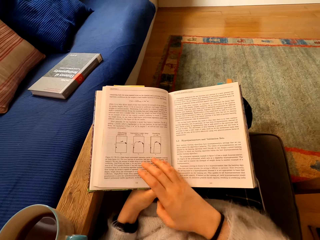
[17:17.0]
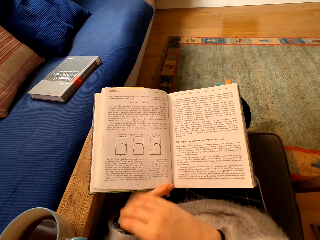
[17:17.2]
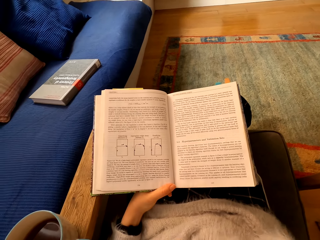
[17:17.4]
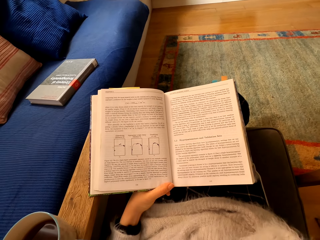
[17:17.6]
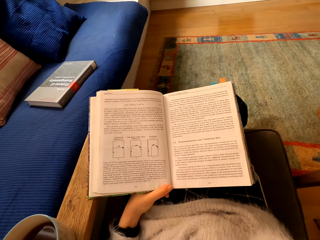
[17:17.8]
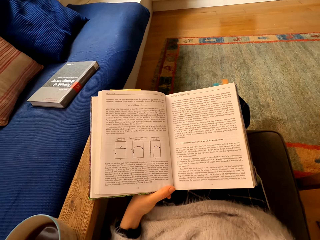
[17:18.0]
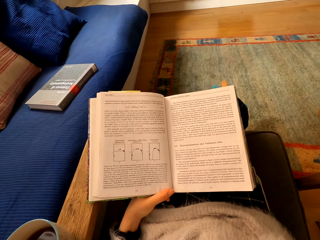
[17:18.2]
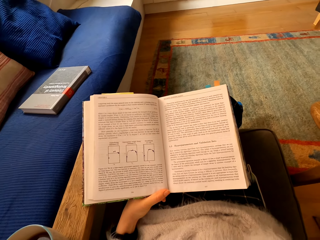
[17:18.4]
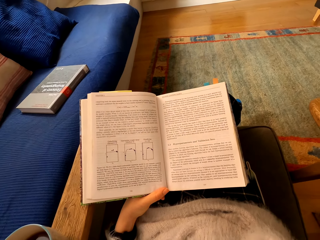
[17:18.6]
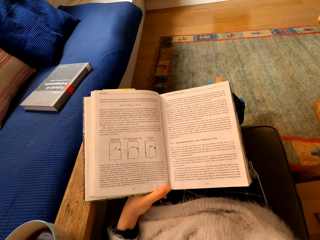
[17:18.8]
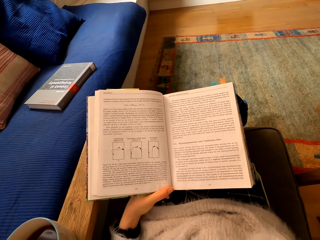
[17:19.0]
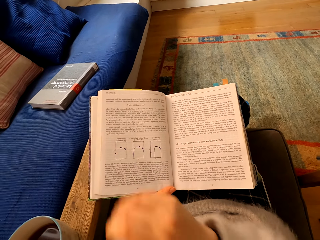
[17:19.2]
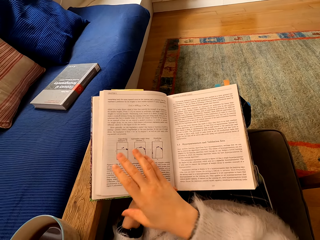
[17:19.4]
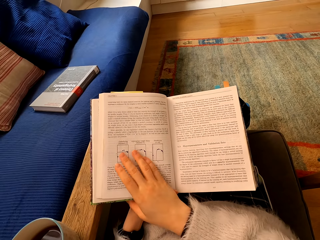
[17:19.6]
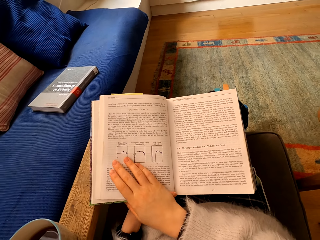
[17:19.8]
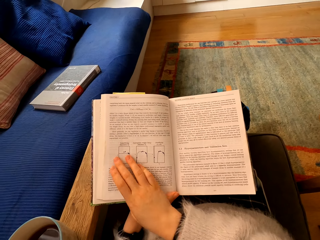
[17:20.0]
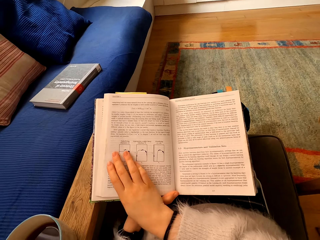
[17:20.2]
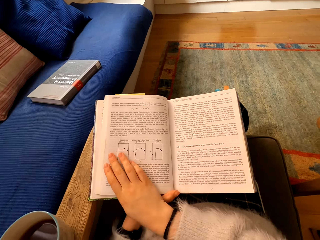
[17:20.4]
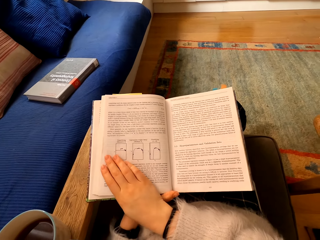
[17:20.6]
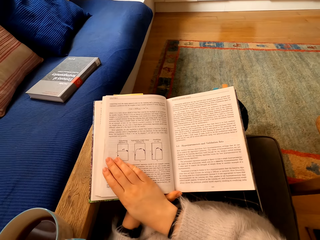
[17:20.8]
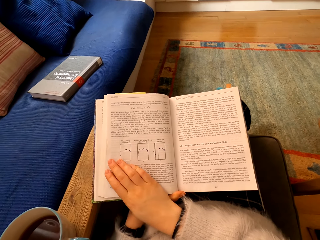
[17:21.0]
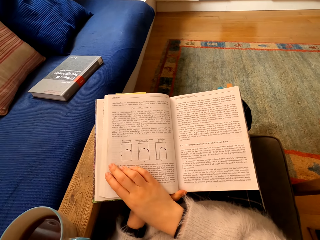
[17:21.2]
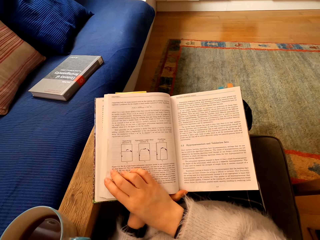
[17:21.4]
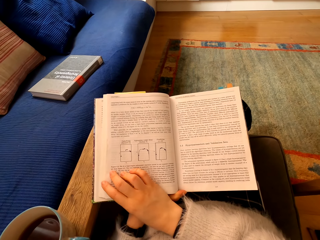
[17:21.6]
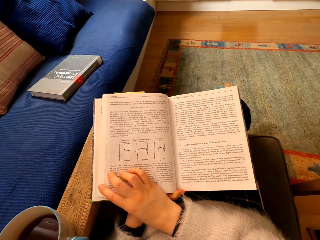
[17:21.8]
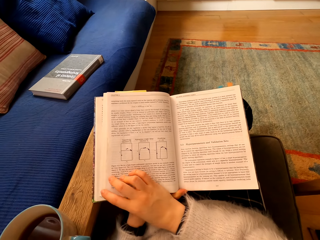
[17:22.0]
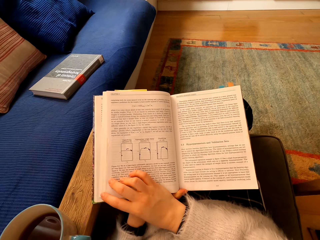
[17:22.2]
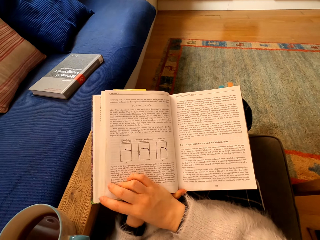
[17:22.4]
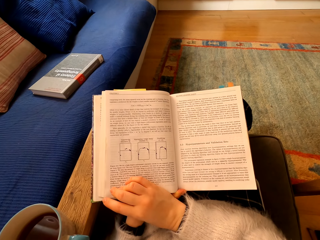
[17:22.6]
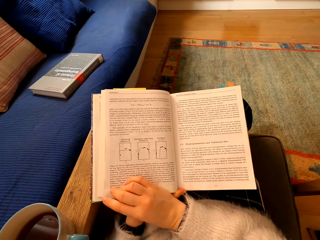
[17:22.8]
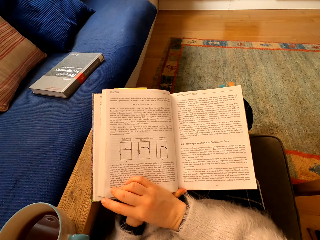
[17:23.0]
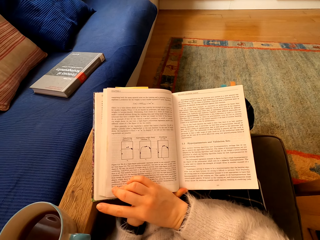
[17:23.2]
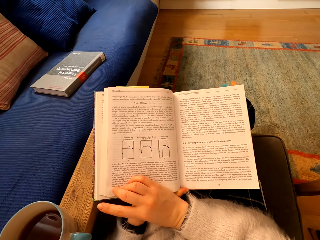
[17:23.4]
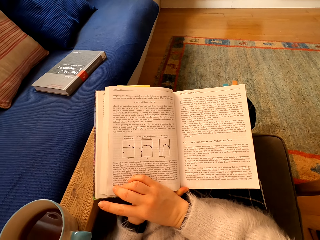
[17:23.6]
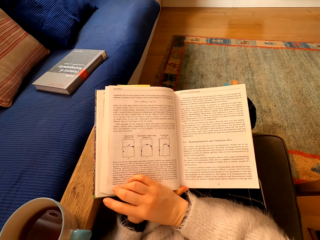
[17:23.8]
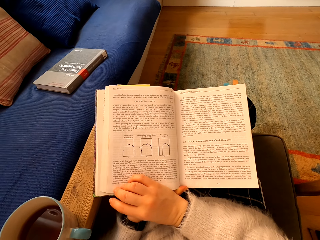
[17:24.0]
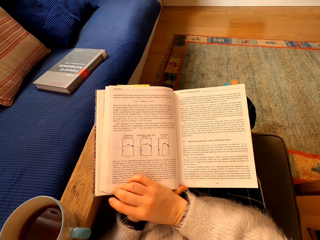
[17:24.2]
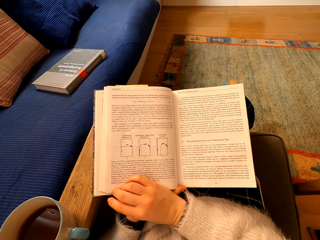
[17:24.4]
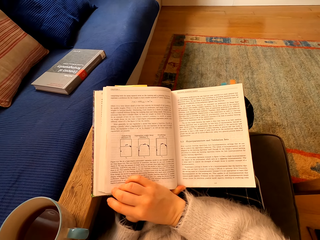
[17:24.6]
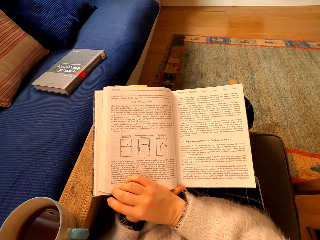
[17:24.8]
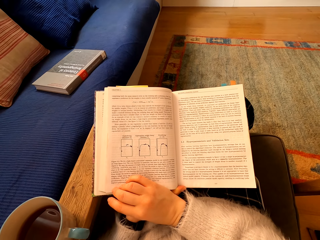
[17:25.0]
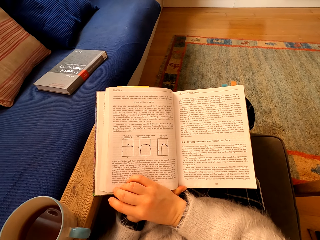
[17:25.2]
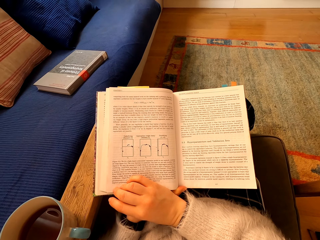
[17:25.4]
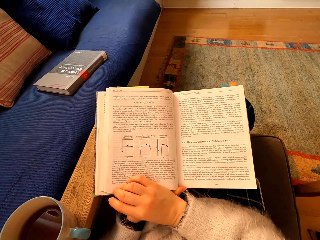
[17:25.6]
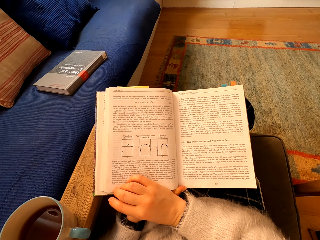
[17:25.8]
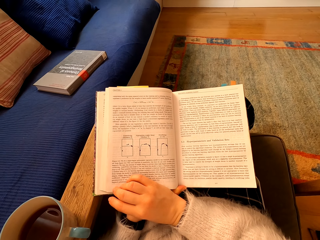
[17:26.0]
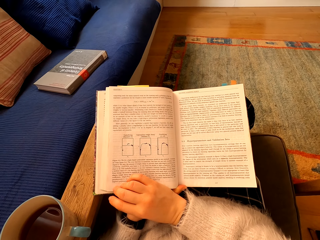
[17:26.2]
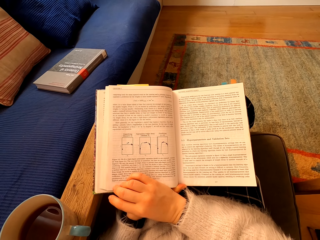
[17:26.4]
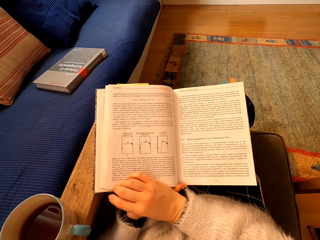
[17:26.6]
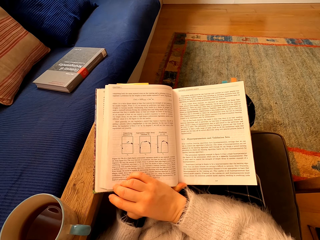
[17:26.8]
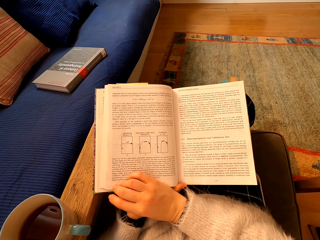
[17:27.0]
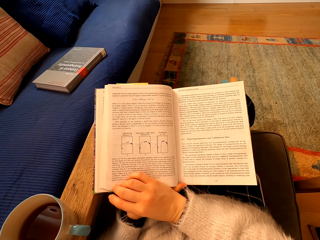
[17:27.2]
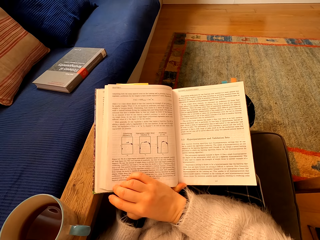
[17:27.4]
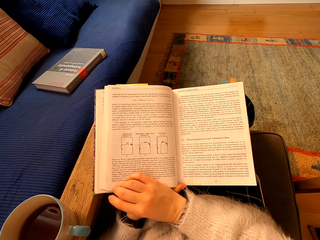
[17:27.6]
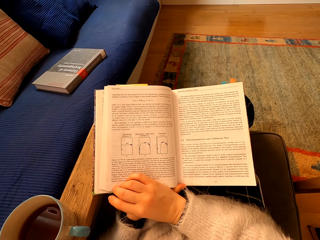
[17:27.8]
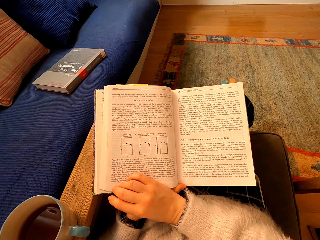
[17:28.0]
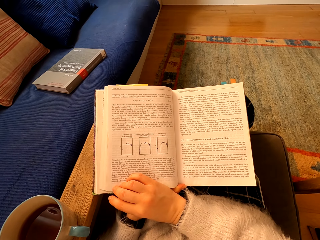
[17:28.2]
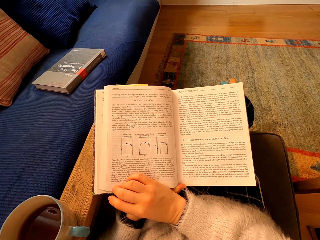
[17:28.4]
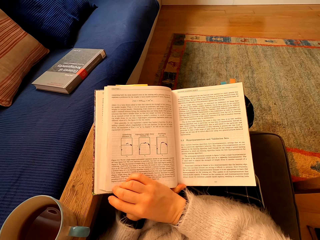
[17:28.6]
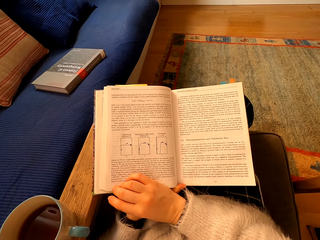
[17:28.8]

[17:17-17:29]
The camera wearer touches the book.

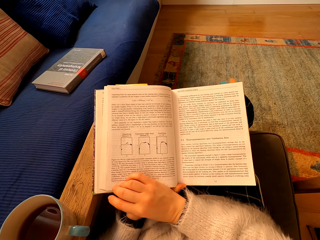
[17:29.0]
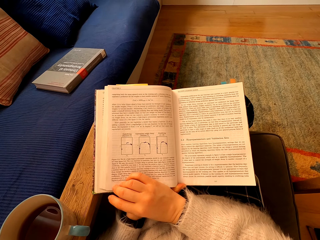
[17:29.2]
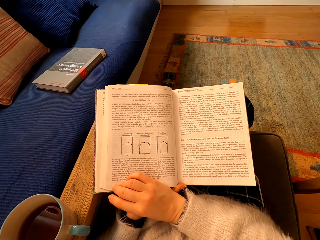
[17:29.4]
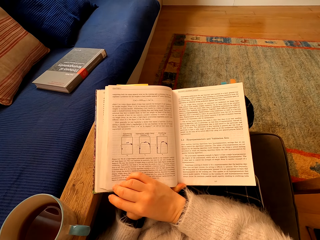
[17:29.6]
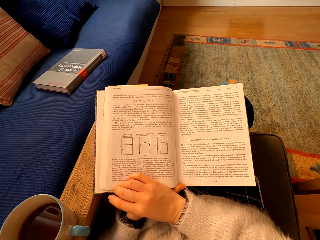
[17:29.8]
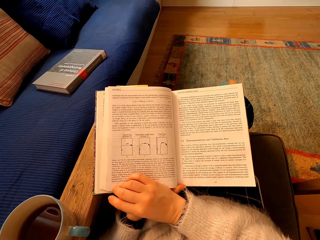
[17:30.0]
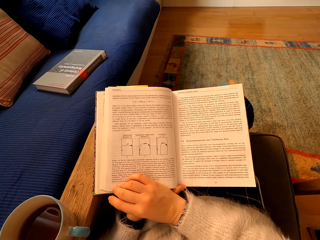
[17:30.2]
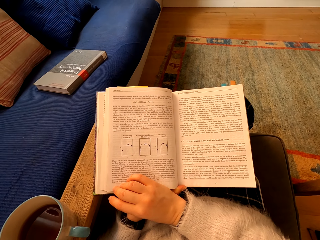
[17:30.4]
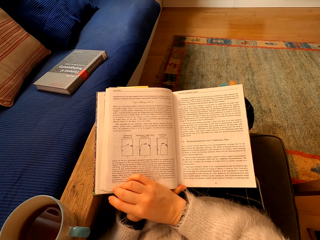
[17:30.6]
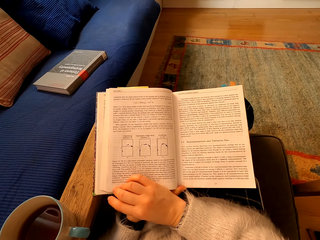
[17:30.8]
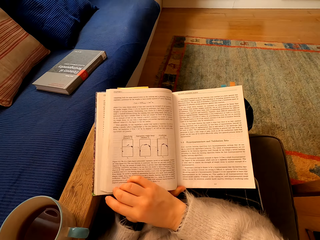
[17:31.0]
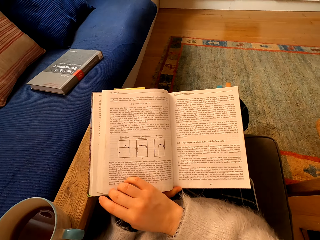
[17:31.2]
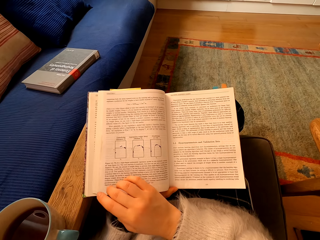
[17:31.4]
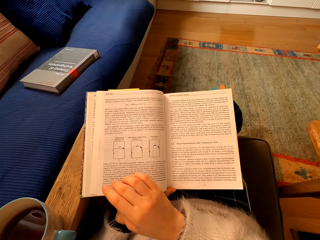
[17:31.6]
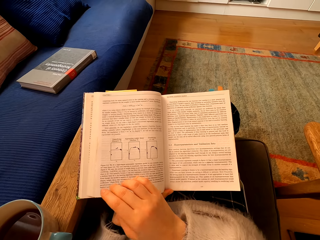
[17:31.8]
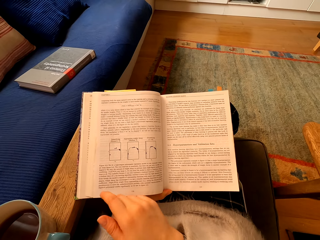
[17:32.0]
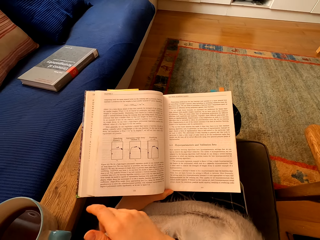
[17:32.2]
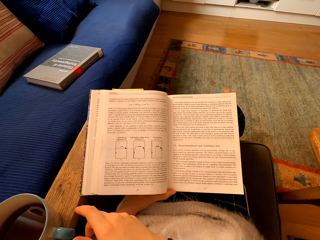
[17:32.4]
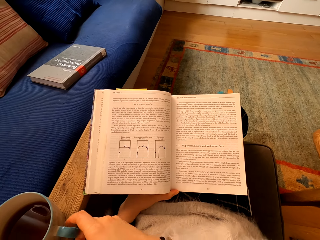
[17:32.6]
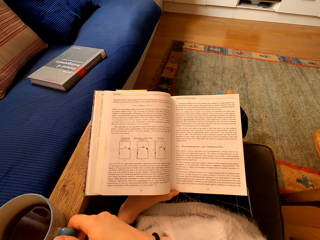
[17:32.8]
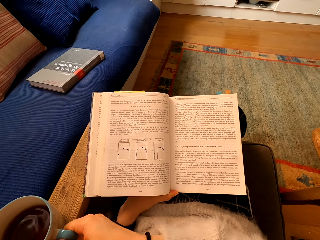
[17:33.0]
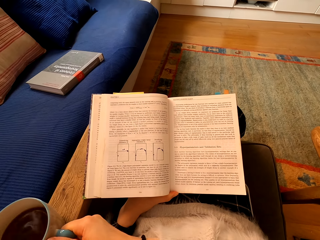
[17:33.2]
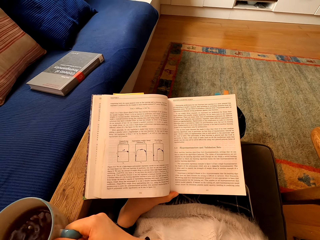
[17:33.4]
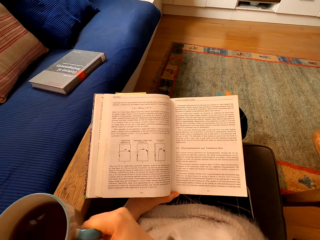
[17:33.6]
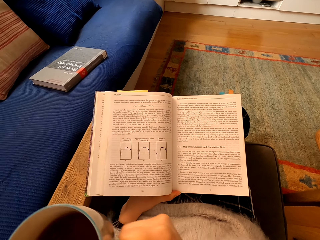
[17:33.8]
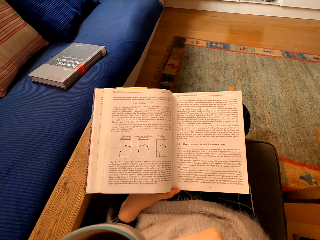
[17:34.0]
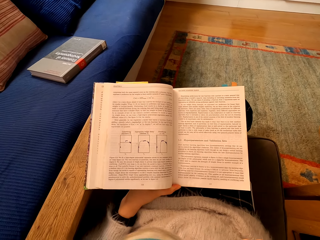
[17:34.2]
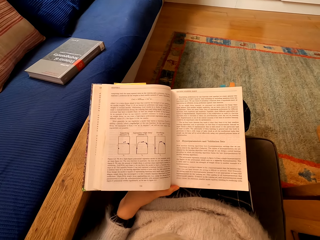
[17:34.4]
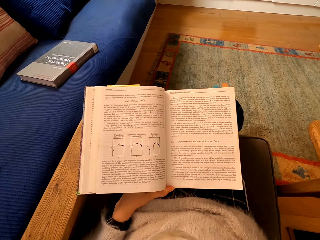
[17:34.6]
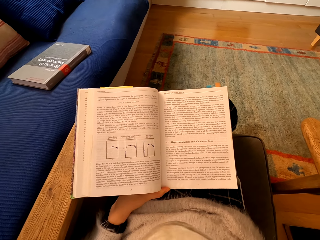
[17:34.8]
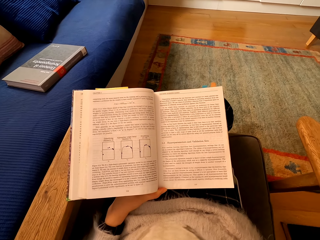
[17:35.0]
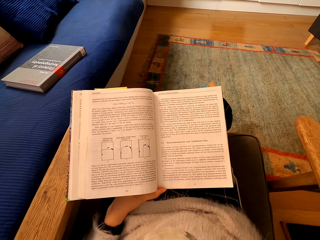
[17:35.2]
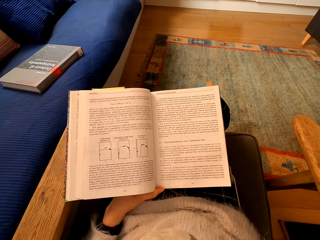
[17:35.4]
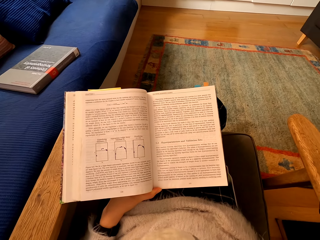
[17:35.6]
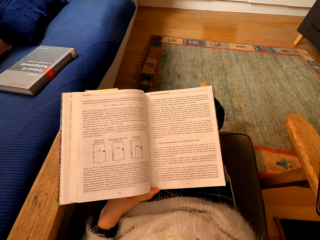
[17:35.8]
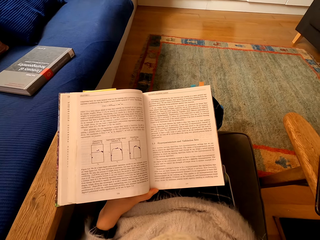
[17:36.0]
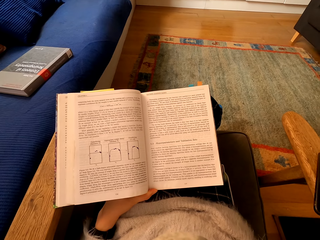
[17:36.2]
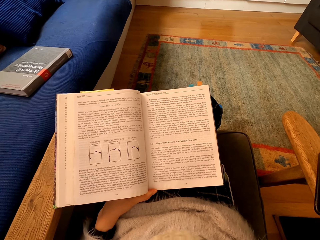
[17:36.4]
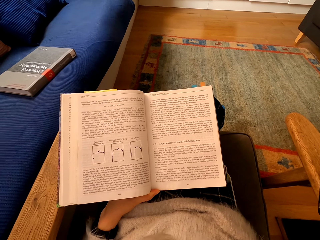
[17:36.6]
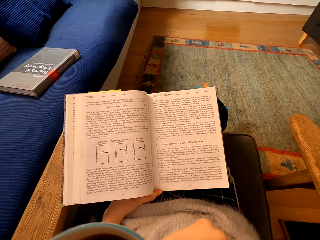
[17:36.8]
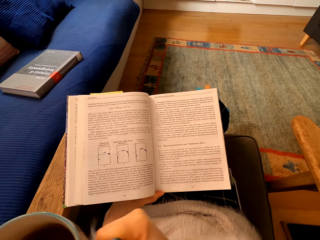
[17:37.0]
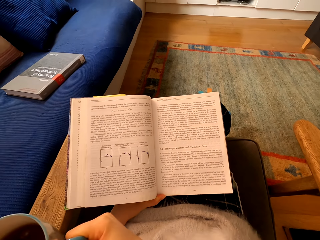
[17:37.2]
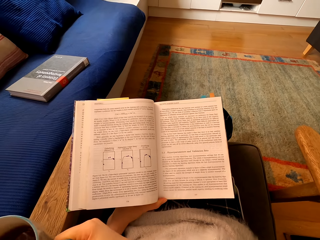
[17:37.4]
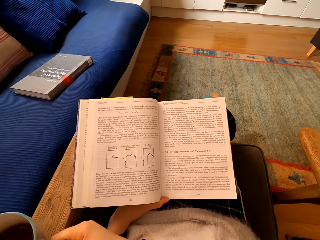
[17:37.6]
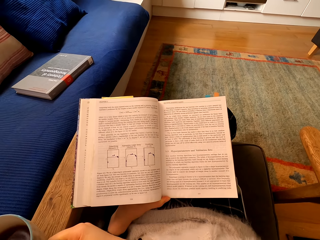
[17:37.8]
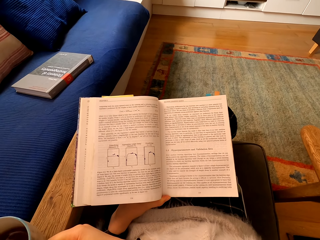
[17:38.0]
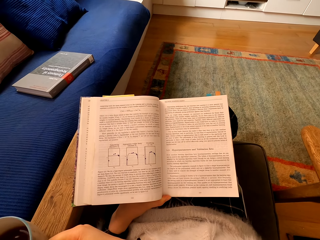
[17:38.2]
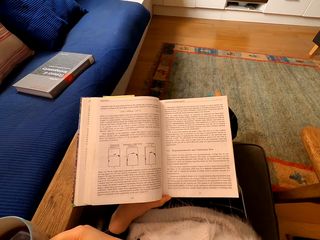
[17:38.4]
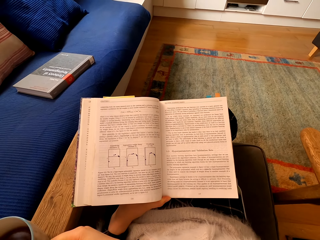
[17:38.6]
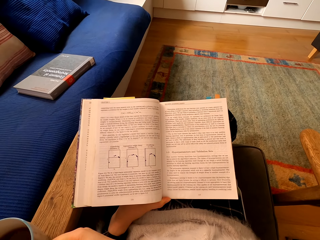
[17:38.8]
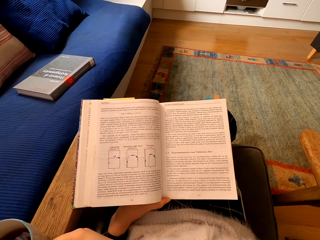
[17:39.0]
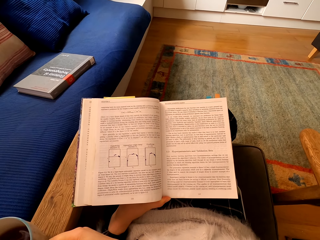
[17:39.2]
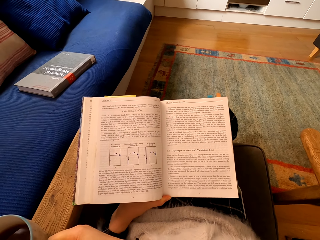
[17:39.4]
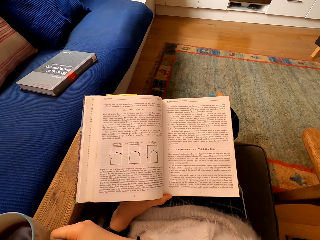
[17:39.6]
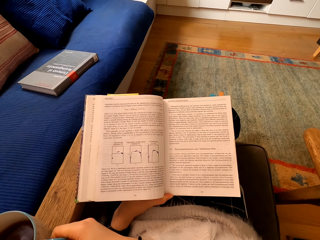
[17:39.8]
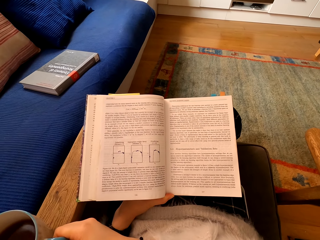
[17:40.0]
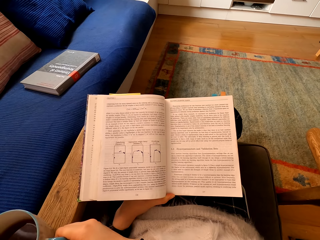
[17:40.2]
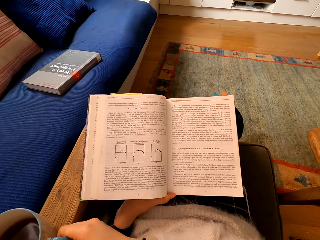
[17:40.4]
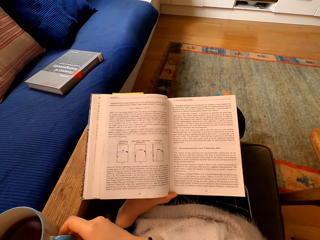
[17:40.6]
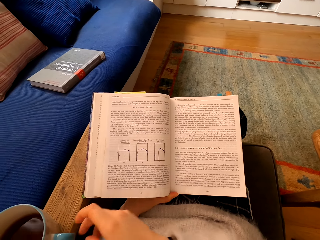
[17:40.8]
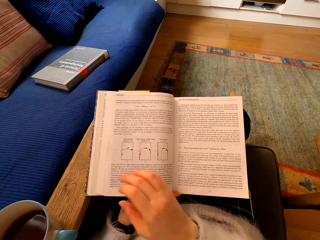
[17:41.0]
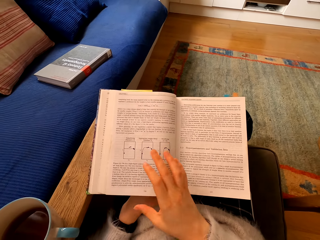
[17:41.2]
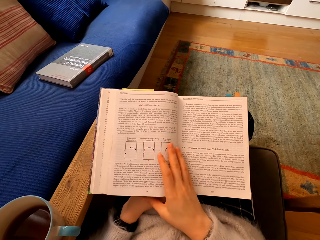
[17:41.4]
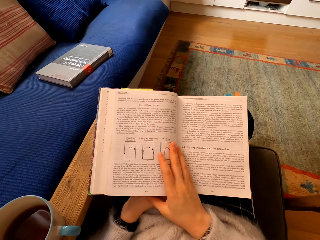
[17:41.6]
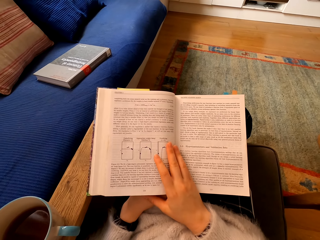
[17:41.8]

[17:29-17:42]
The camera wearer picks up a cup of tea from the chair handle. They read a book. They drink the tea. They put the cup on top of the chair handle. They read the book.
